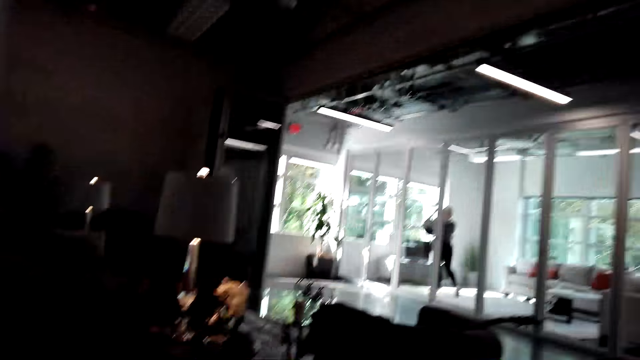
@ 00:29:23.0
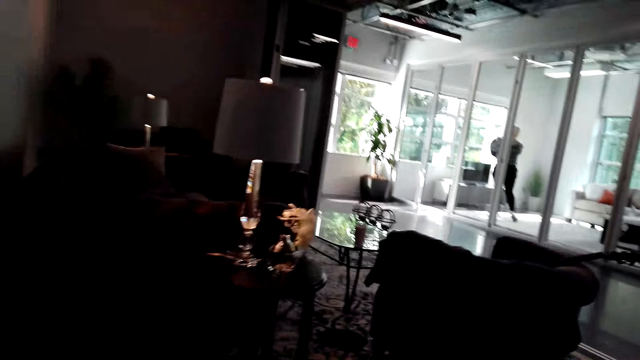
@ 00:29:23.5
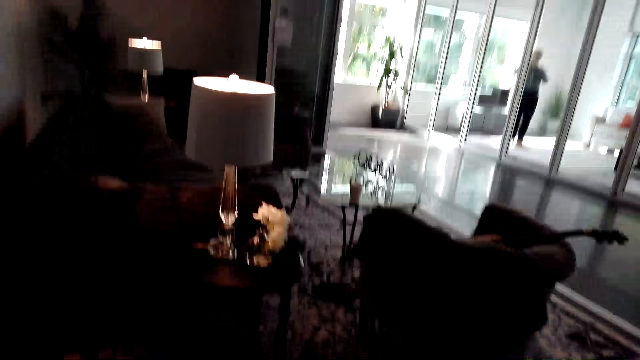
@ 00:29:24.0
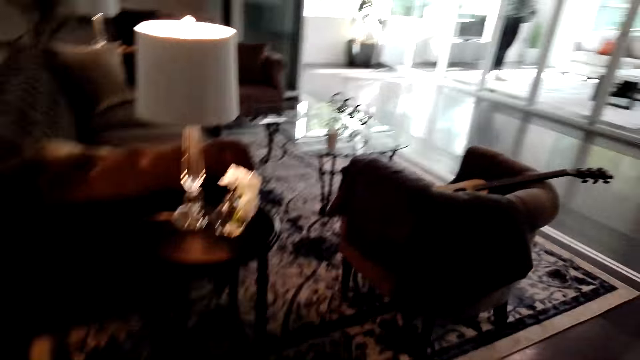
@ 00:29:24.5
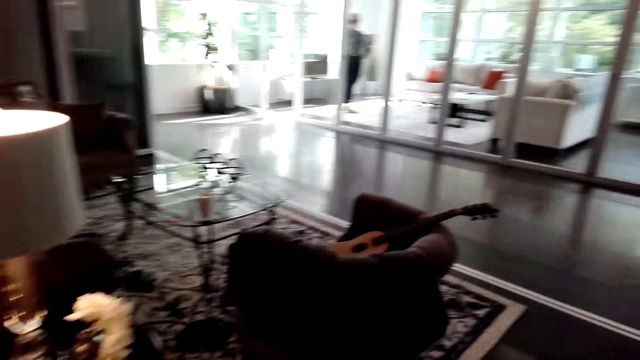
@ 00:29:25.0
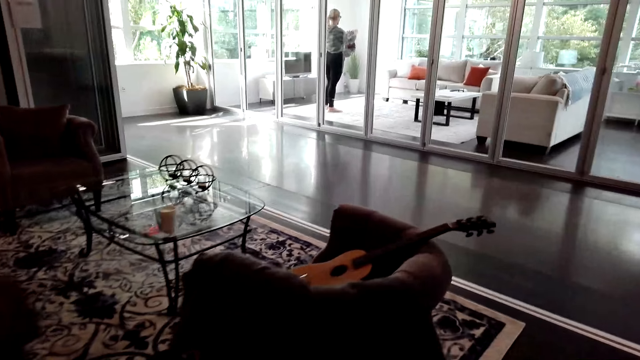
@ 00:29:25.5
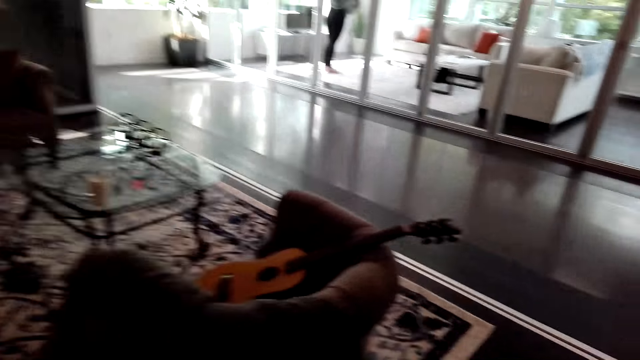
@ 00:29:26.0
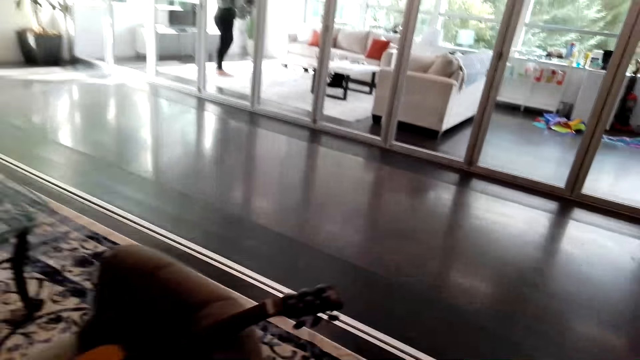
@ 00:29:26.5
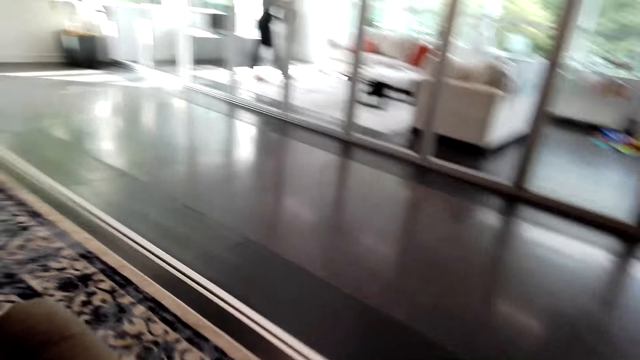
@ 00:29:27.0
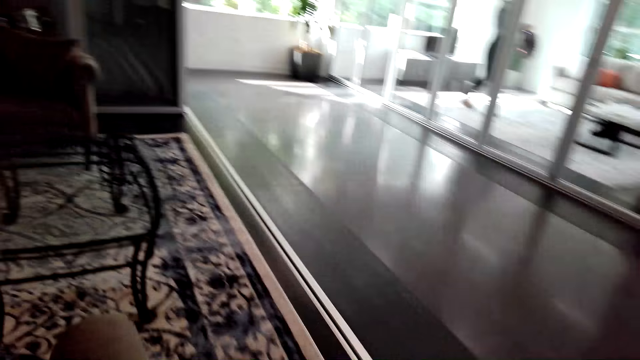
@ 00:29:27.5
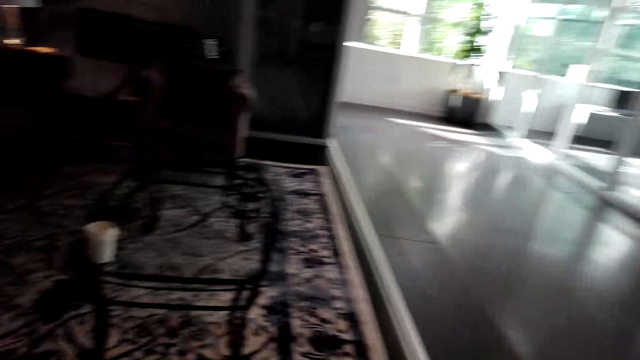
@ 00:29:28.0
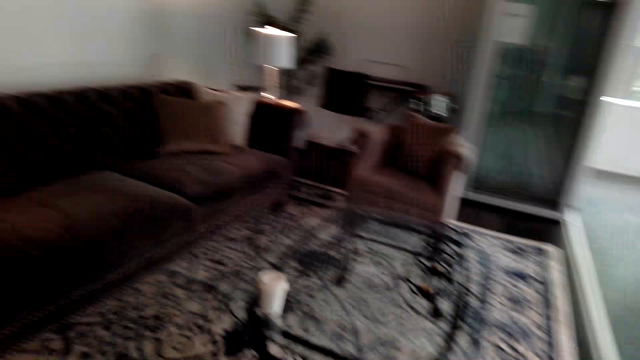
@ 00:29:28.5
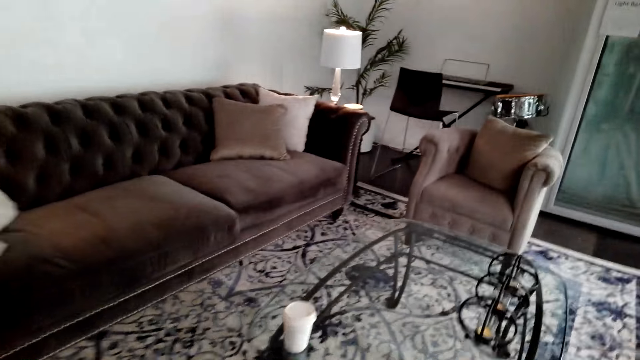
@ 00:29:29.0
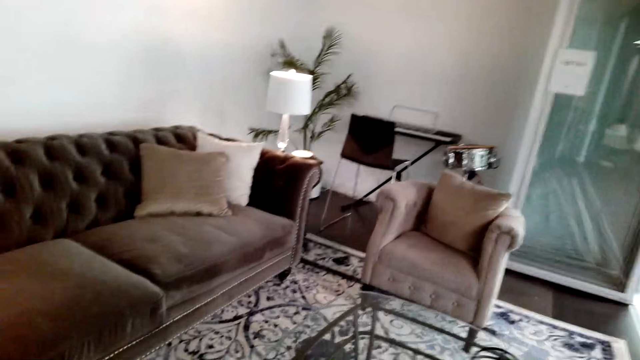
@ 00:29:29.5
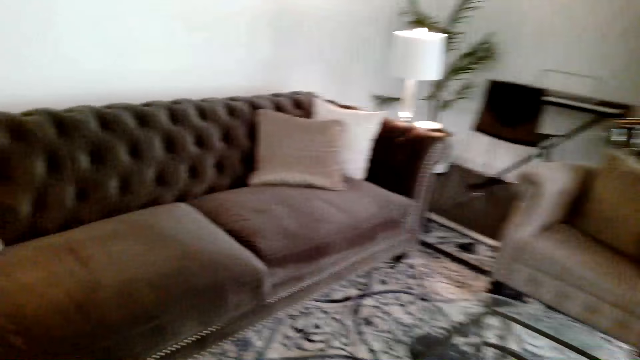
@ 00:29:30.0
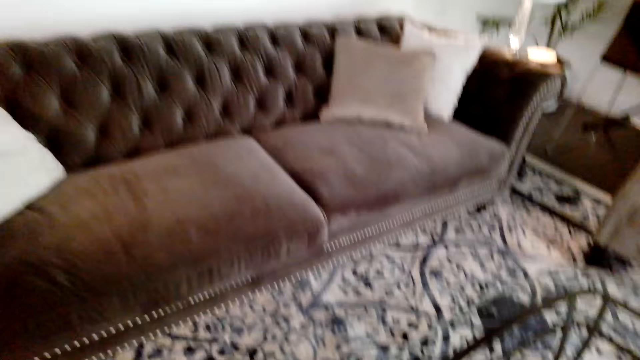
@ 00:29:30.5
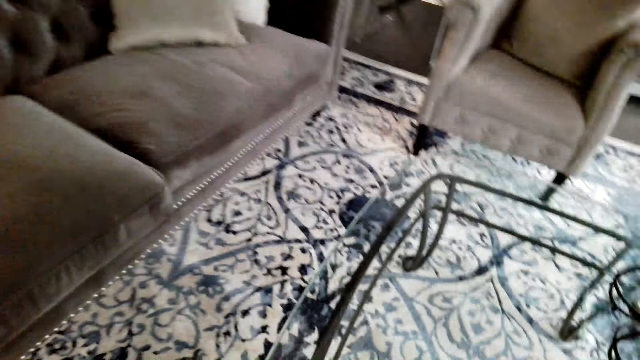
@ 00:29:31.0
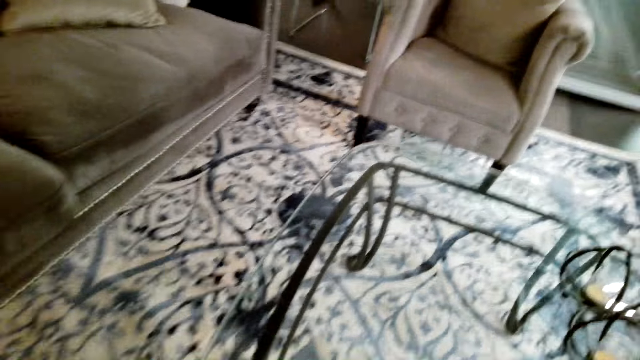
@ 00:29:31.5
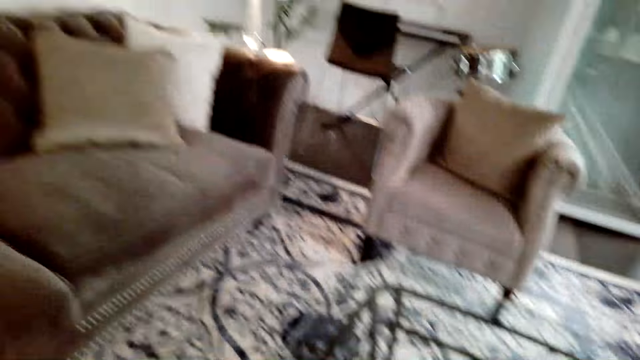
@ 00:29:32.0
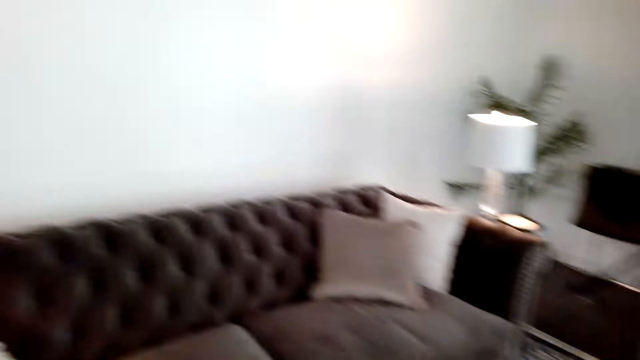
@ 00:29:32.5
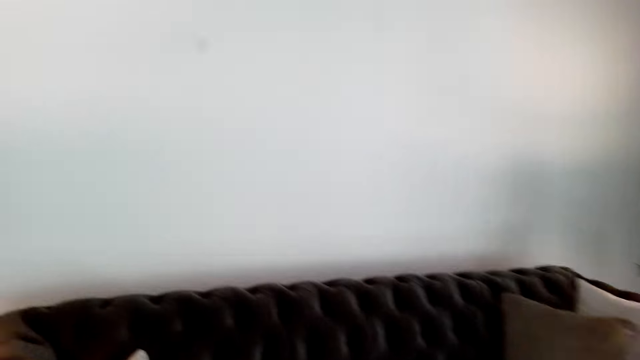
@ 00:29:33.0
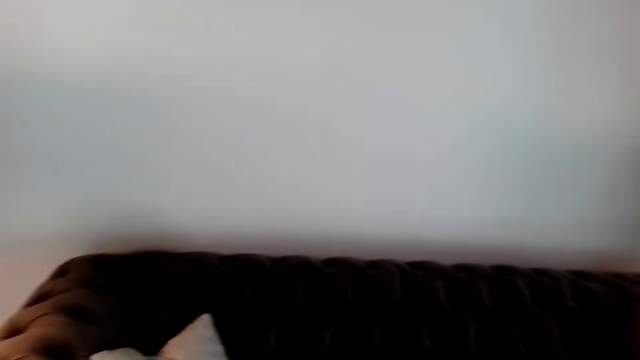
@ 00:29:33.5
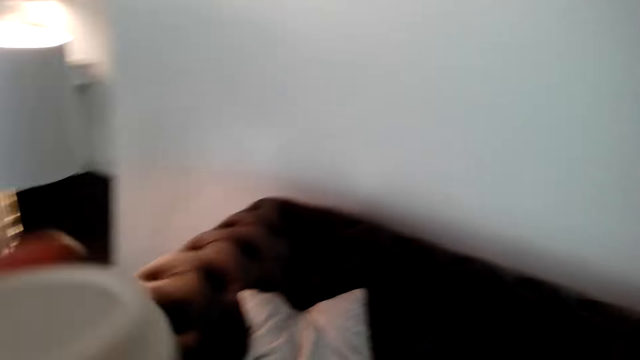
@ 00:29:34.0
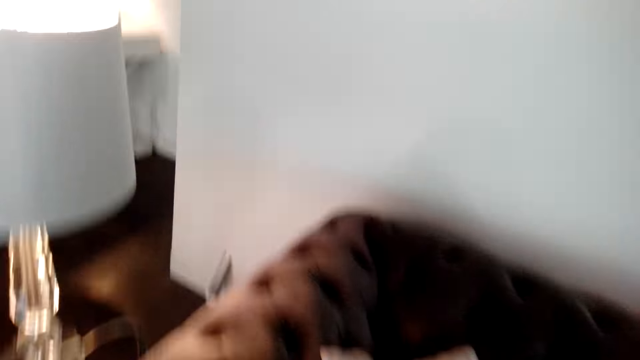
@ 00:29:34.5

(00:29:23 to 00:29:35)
The camera wearer walks around the house. A person talks with the camera wearer. The camera wearer talks with the person through the phone.

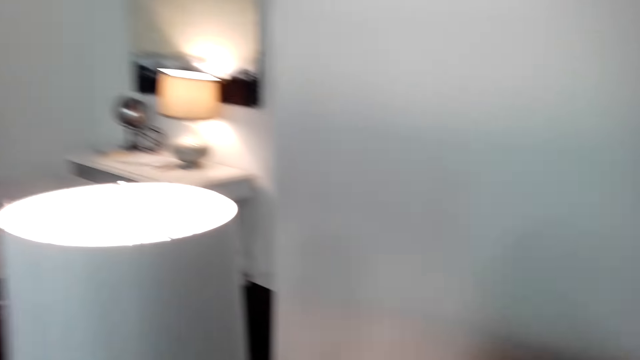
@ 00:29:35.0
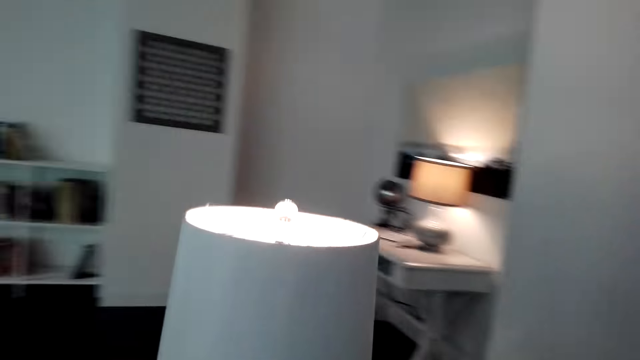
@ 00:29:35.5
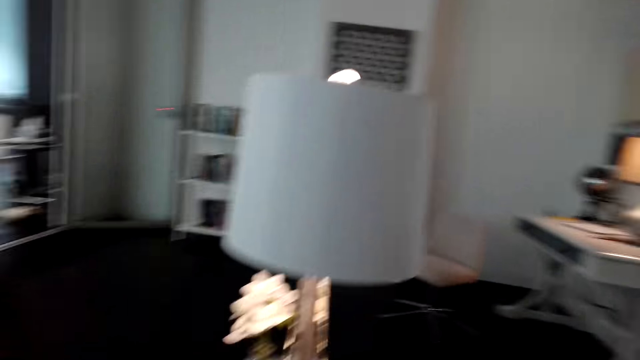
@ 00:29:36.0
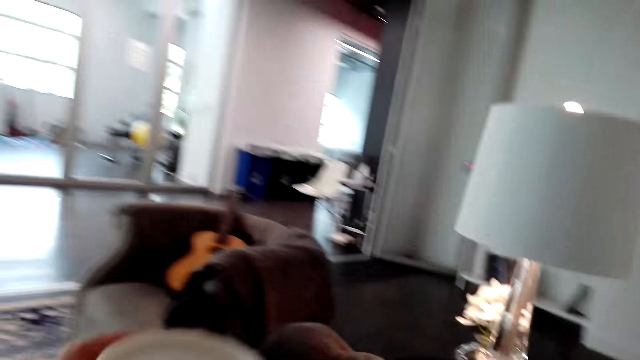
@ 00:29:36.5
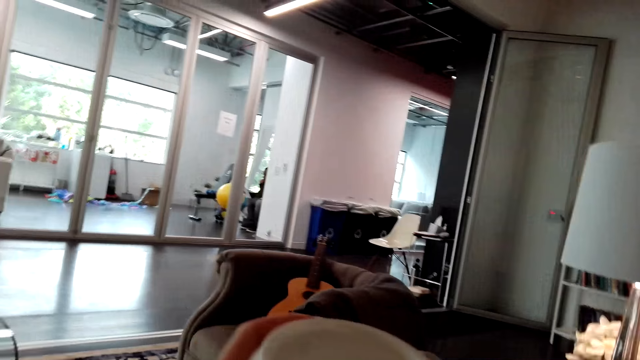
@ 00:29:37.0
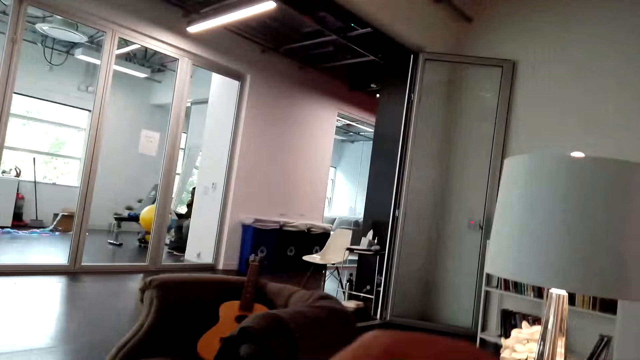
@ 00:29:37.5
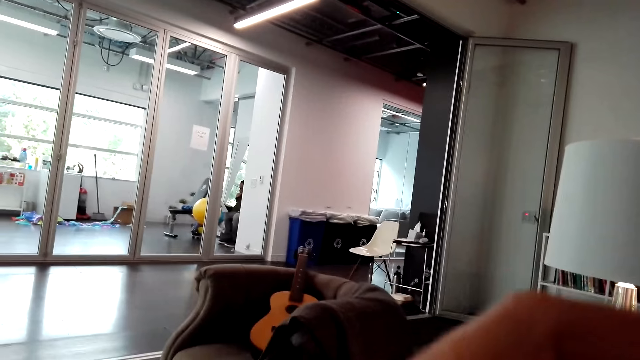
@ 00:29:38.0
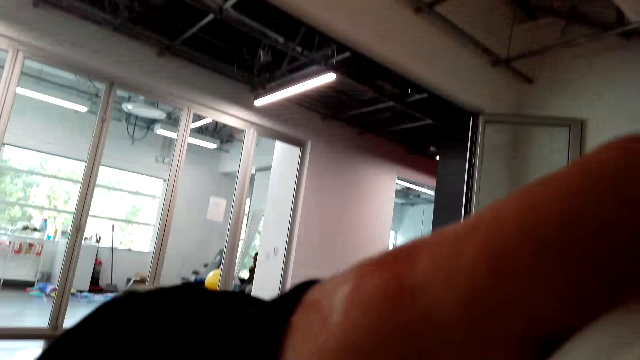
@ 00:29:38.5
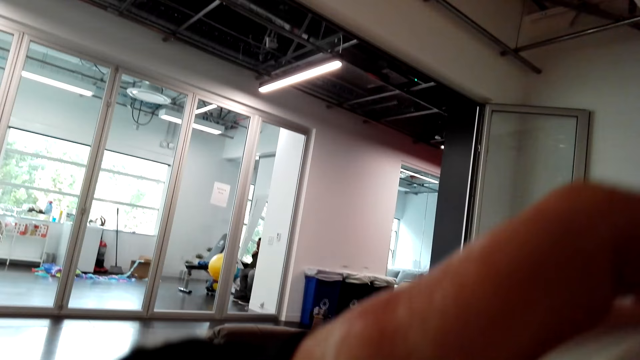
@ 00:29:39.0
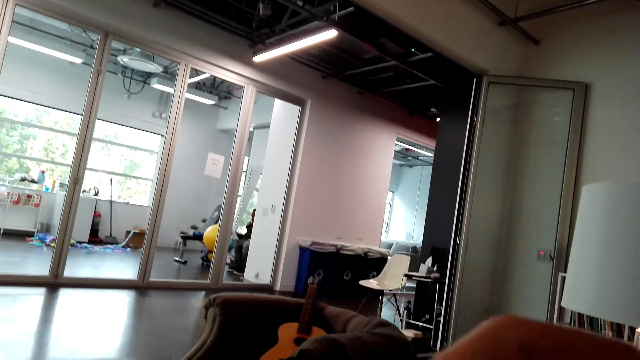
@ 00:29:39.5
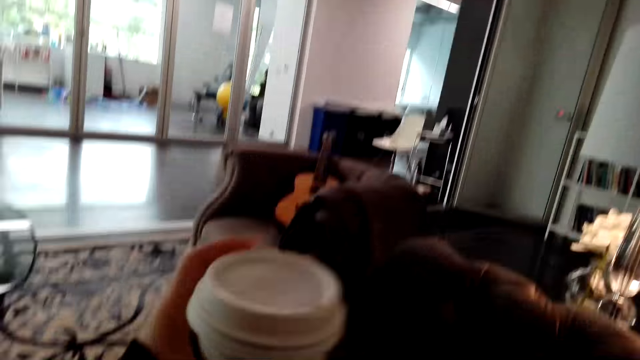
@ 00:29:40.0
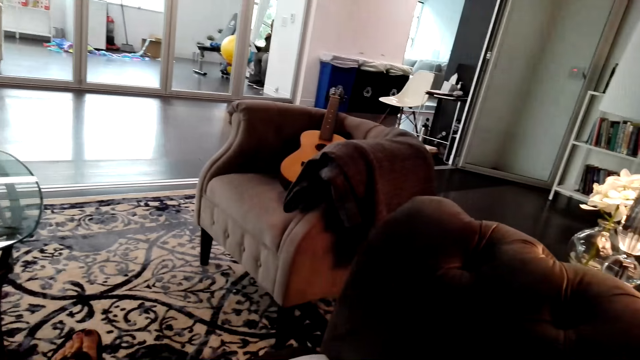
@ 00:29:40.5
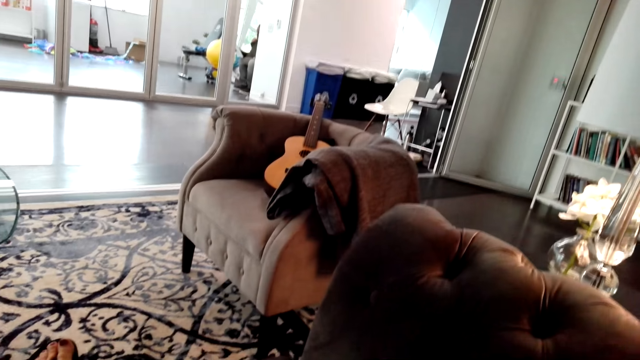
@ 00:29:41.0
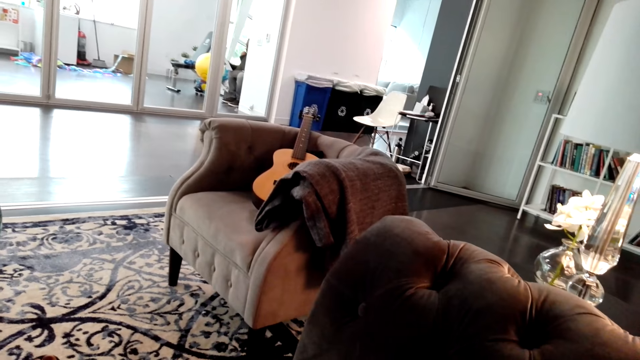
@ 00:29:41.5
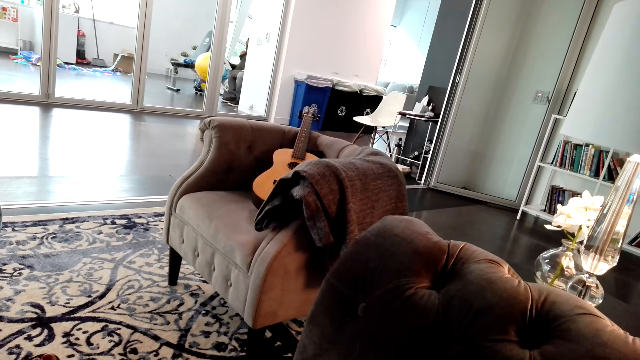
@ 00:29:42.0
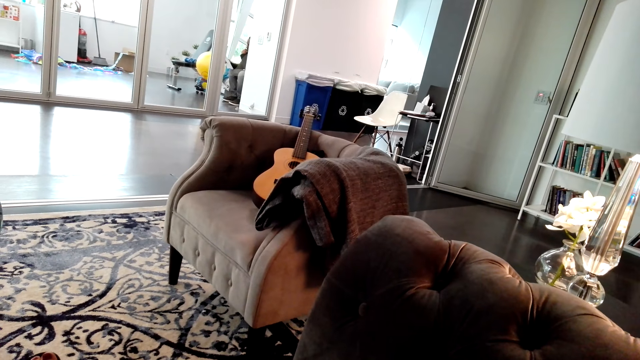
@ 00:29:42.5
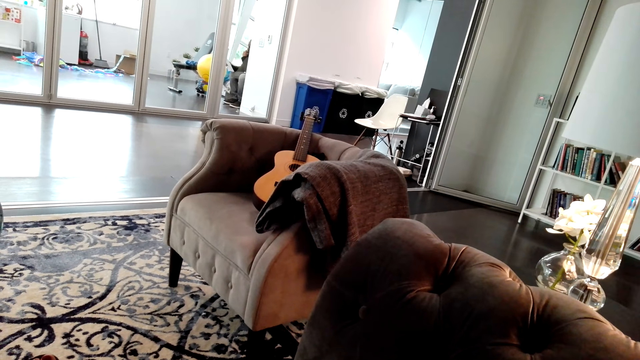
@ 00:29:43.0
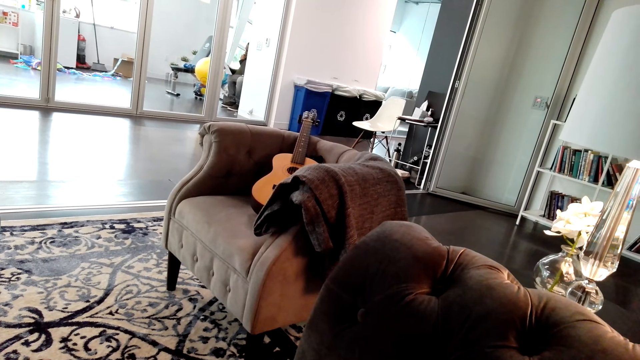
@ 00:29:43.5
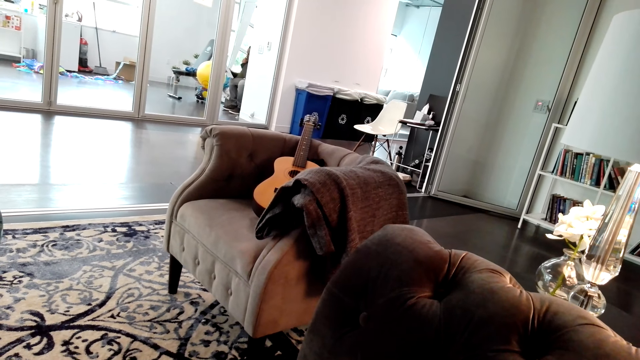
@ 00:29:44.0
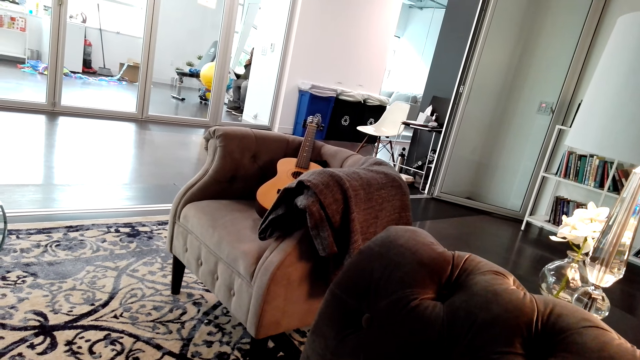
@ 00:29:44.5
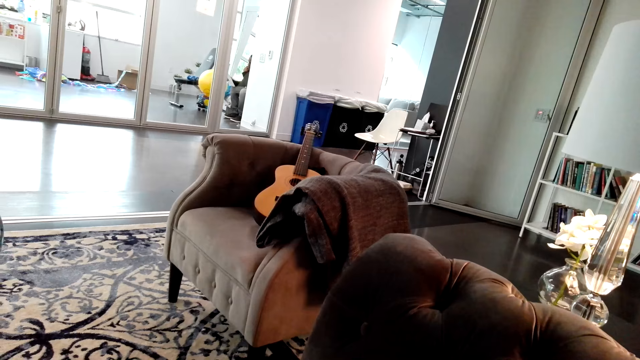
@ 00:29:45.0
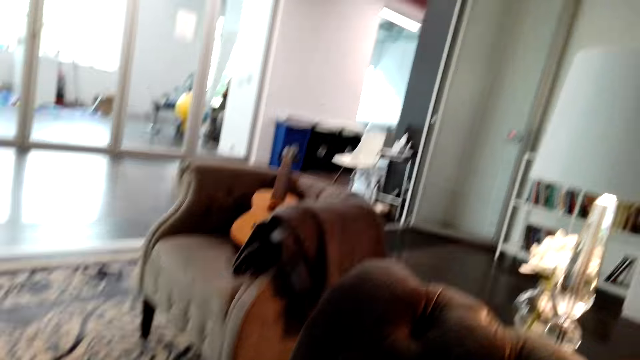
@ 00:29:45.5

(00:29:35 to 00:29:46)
The camera wearer fixes the camera. They stare around the house. A person talks with the camera wearer.
